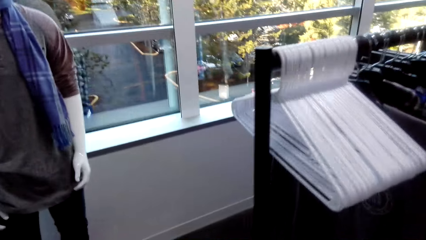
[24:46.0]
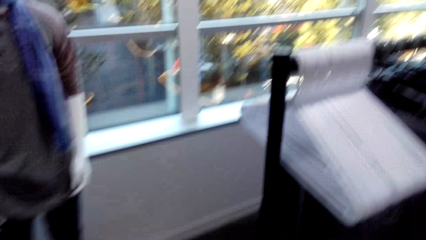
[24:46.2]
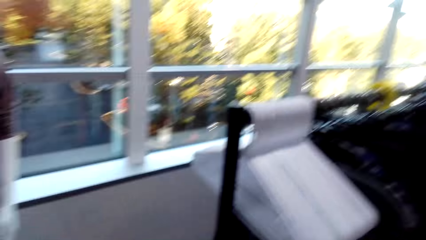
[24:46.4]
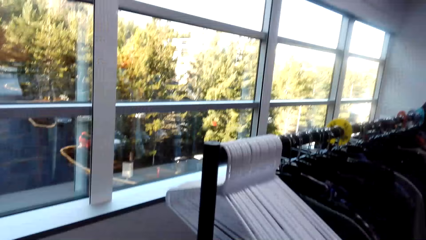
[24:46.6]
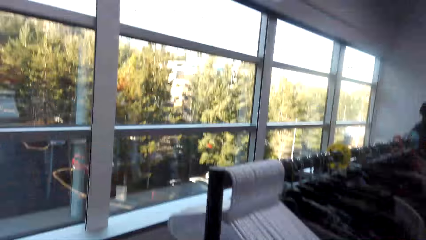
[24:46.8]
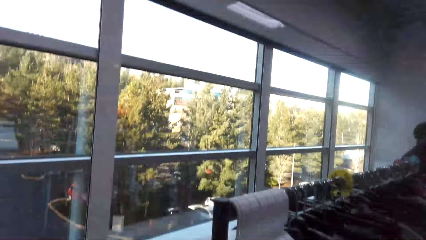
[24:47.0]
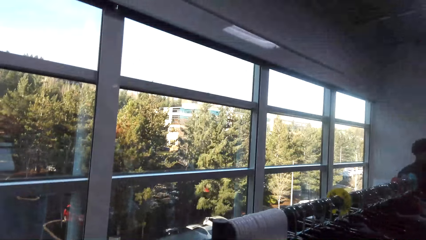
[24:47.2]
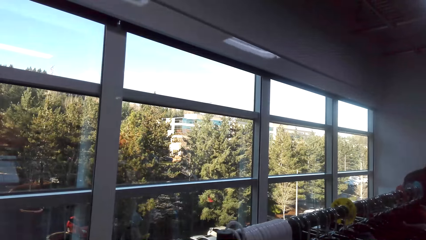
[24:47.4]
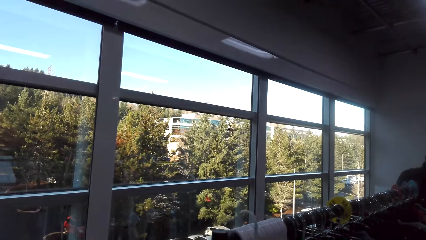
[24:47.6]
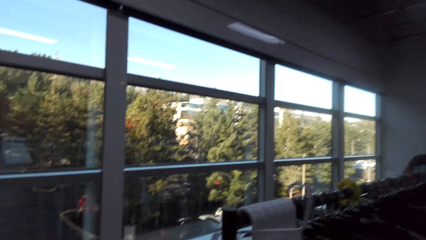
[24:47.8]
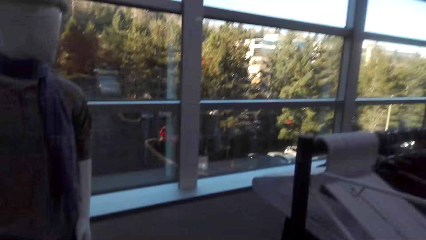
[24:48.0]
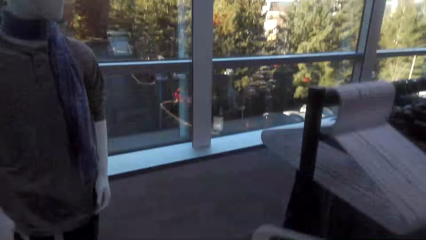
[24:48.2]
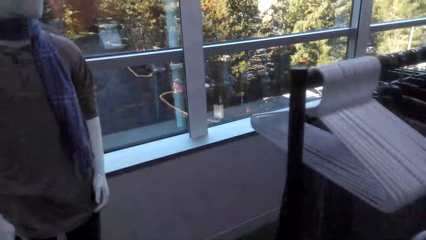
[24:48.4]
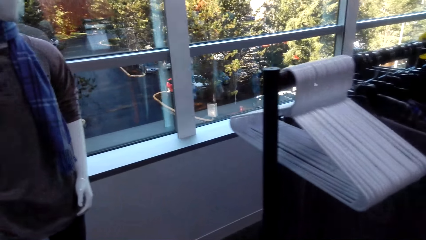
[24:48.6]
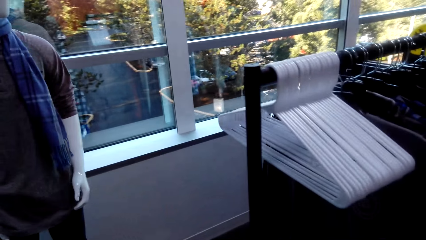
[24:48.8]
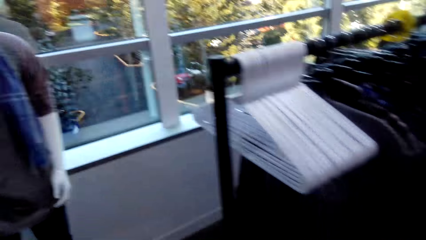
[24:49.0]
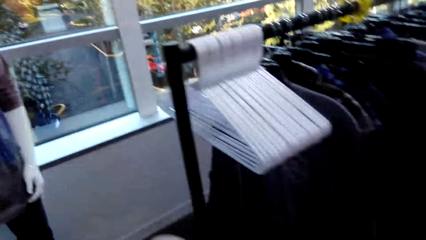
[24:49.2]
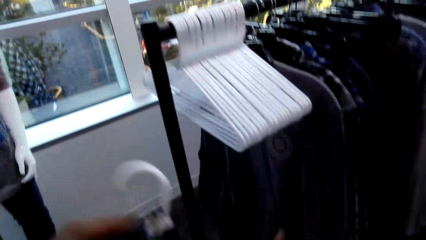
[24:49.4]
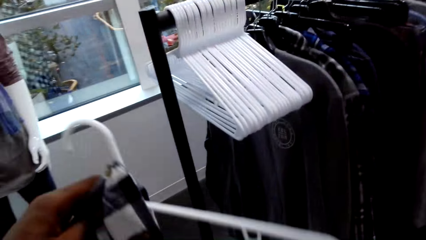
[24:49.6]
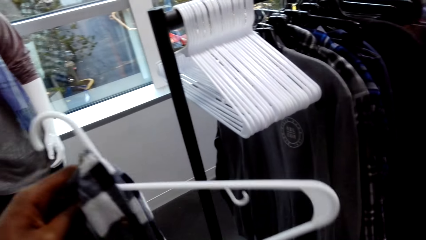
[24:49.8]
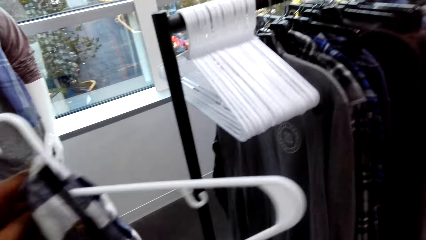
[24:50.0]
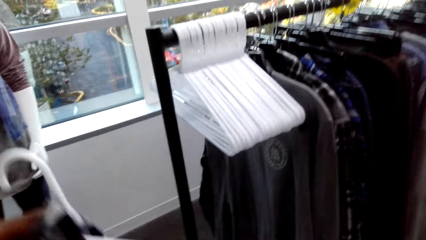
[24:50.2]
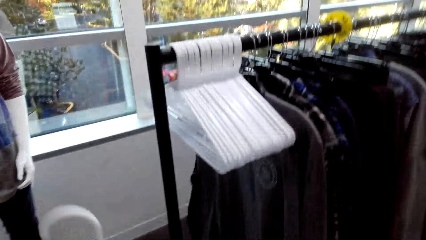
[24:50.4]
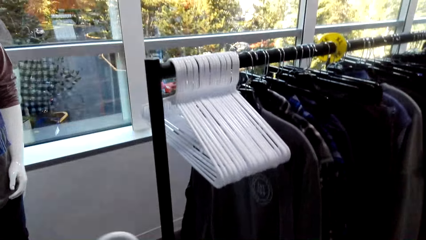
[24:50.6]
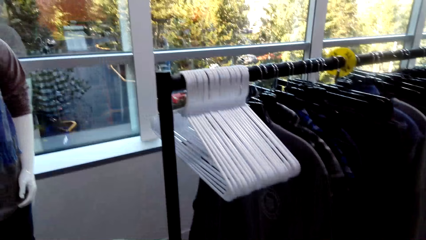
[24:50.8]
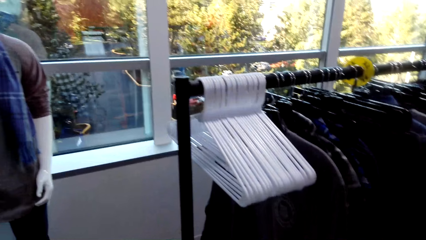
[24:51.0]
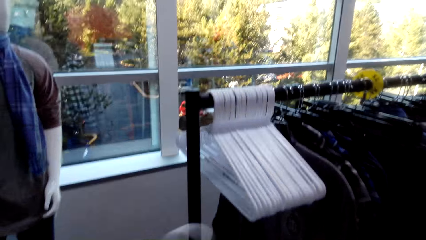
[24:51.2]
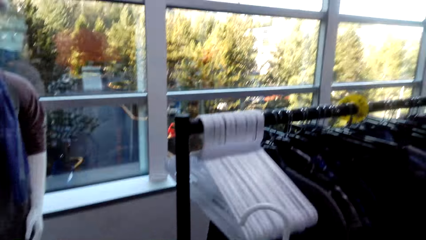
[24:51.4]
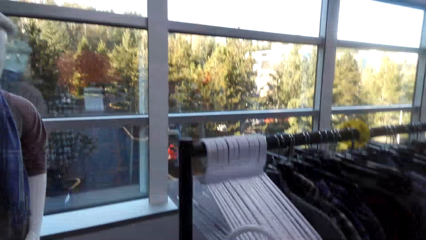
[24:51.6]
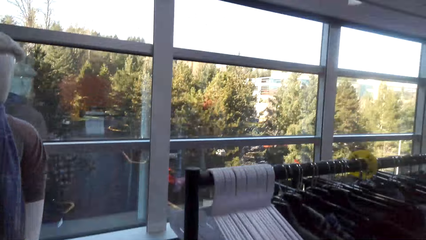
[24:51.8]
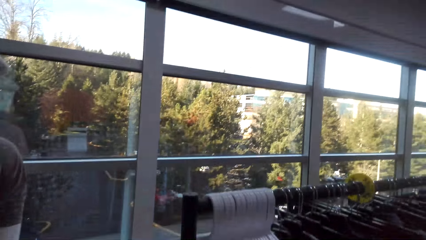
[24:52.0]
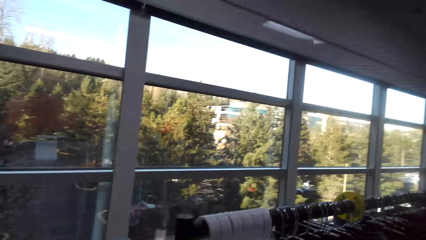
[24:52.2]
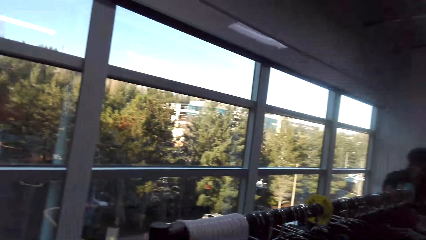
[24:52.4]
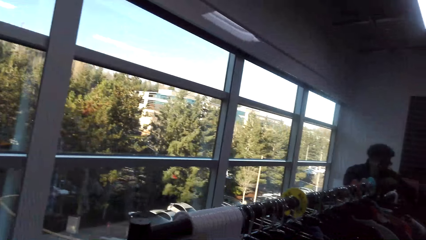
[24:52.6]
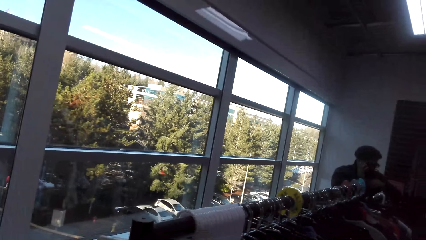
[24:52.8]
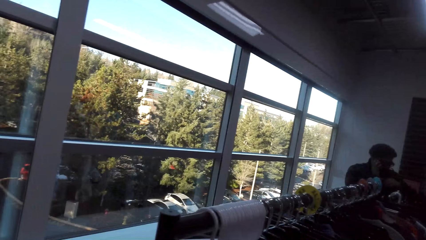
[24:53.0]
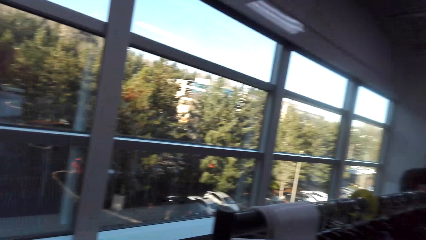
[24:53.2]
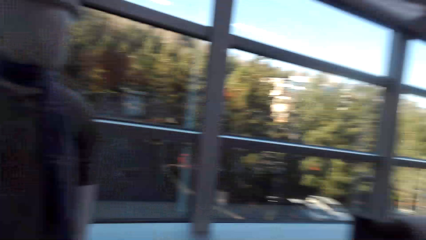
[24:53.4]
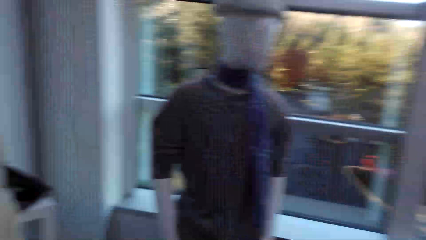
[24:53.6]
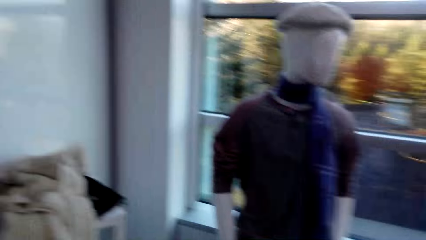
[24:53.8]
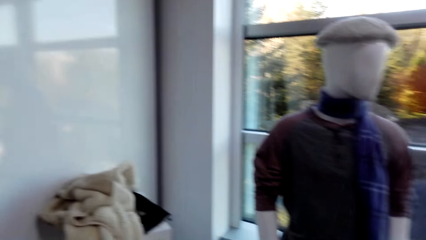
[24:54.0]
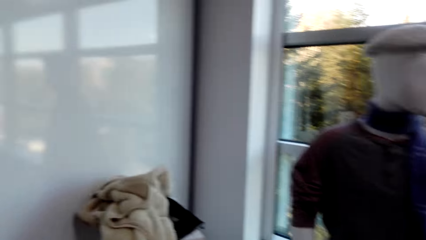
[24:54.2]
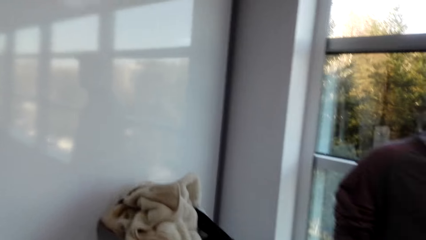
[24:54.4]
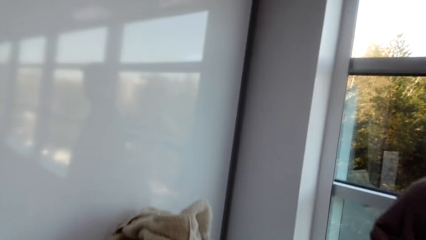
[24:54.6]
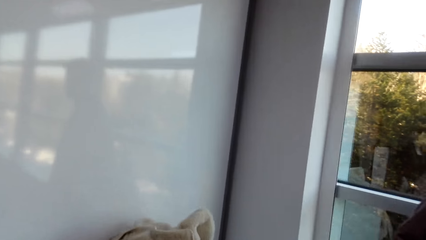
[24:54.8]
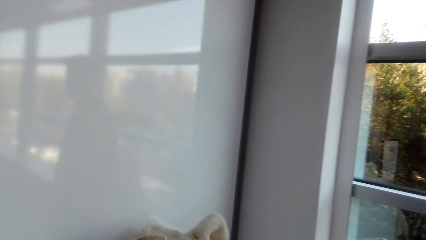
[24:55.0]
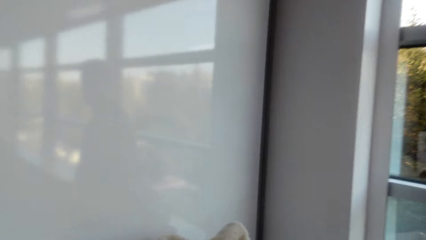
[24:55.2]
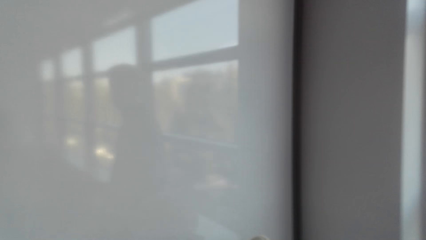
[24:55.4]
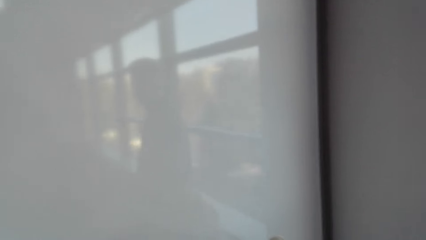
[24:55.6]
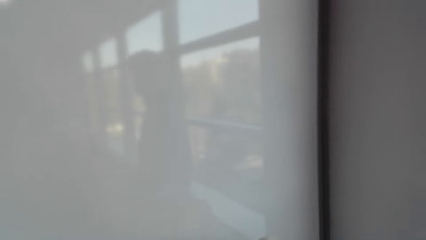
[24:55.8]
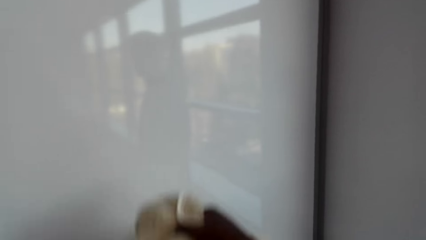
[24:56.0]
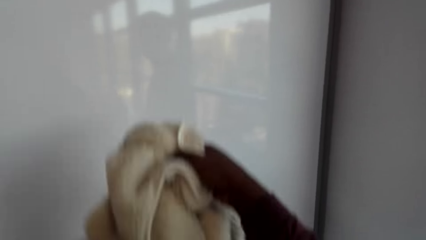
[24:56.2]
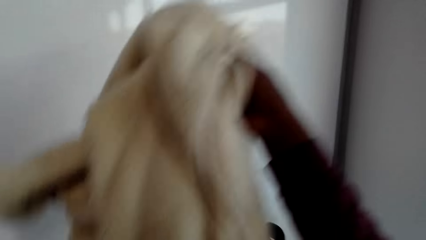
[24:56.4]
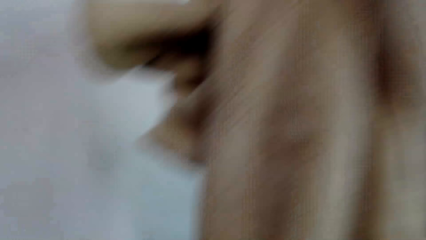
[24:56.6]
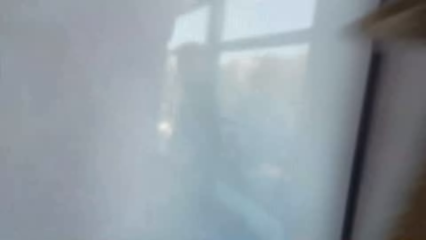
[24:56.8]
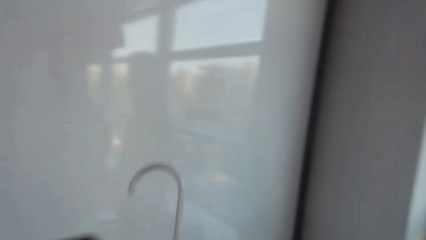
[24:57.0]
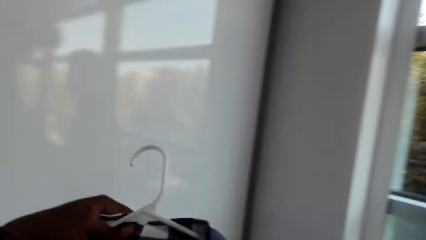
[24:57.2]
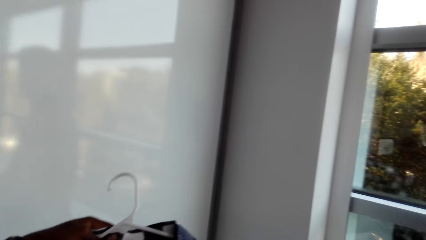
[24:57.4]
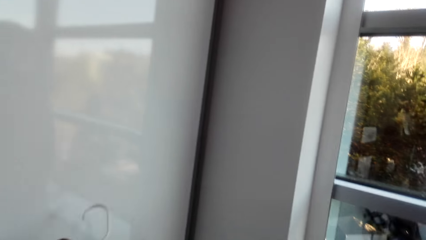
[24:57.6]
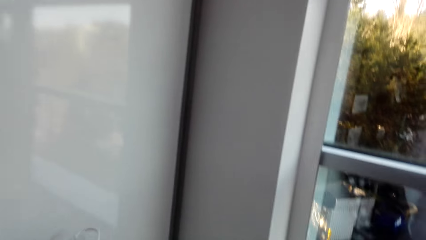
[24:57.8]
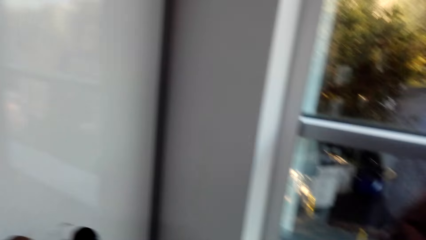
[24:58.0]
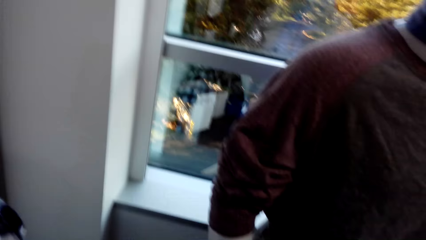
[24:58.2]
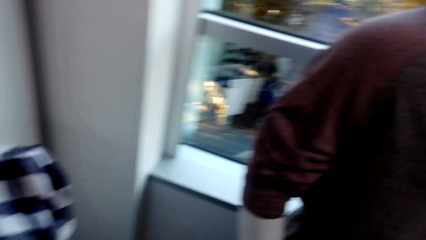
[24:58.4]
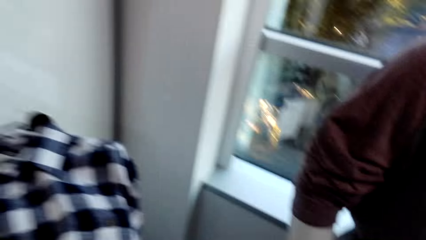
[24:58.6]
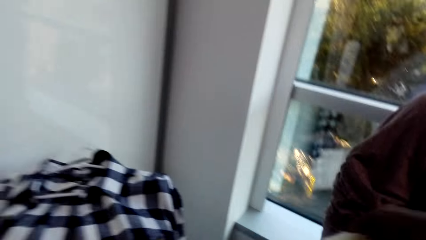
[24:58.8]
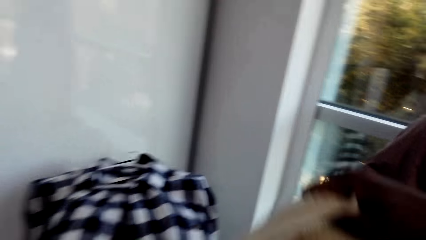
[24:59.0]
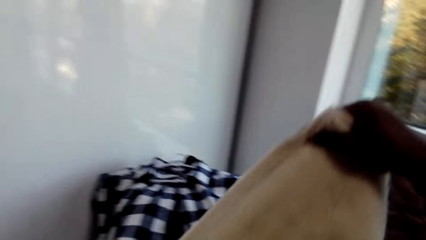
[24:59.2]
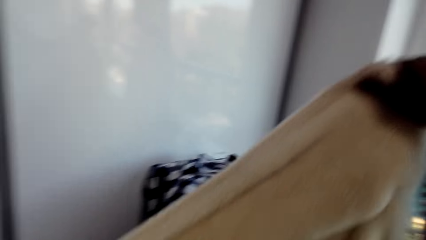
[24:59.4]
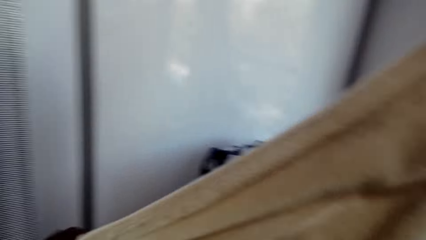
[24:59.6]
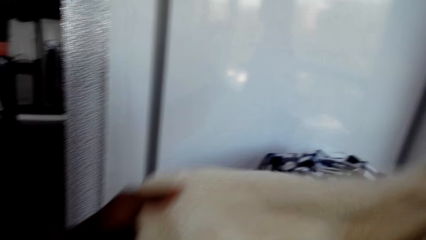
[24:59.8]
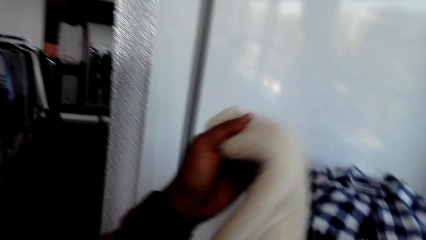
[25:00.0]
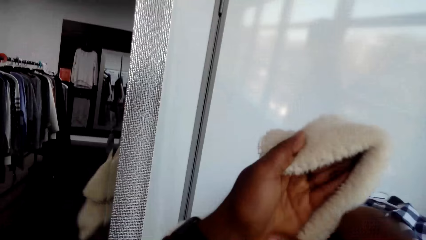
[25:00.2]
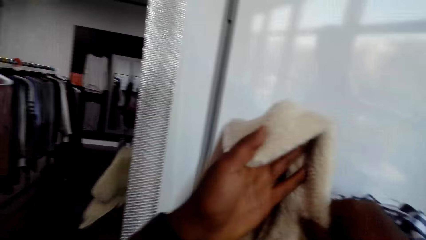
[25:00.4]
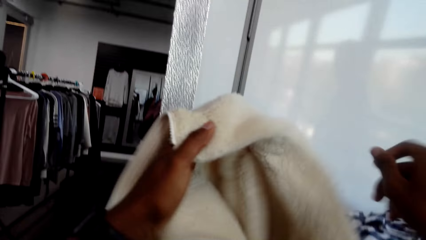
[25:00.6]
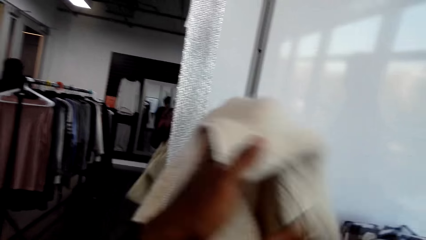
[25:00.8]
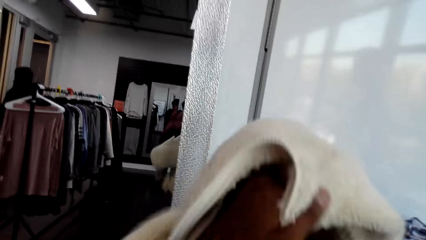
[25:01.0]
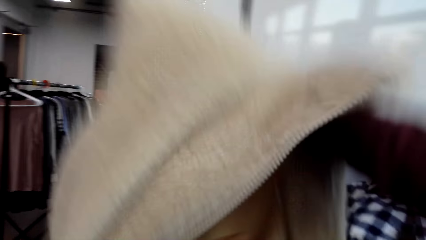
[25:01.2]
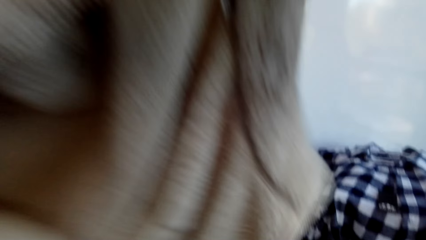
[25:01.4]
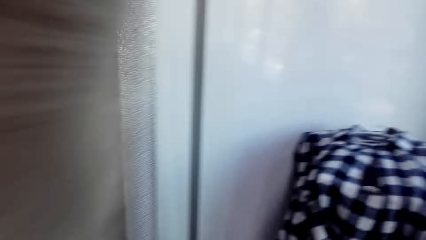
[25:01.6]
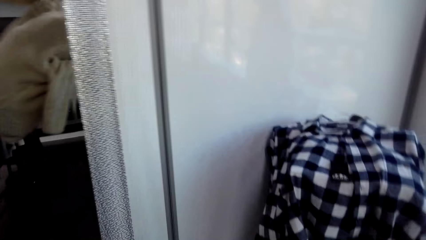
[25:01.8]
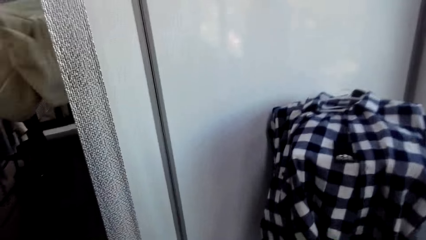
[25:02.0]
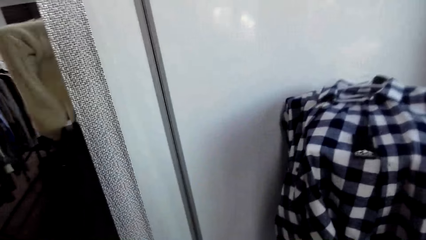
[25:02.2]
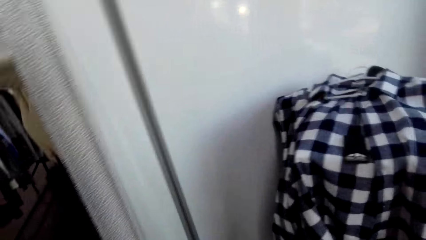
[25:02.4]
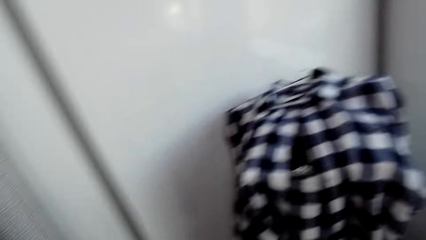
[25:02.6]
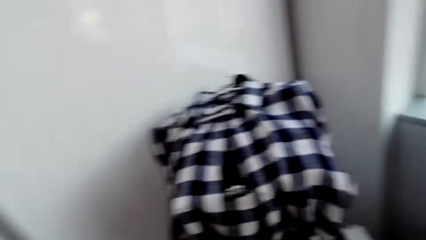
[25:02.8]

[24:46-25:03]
The camera wearer holds a hanger. They put the cloth on the hanger. They look around the shop. They turn around the shop. They walk around the room. They pick up a sweater from the stand. They hold the cloth. They pull up the cloth. They put on the sweater.
